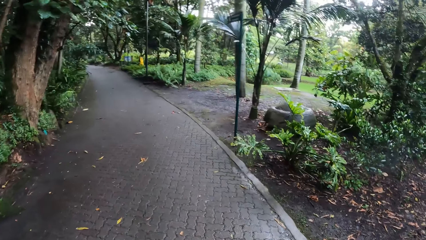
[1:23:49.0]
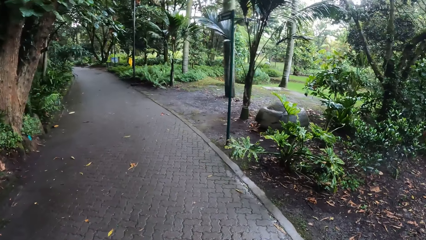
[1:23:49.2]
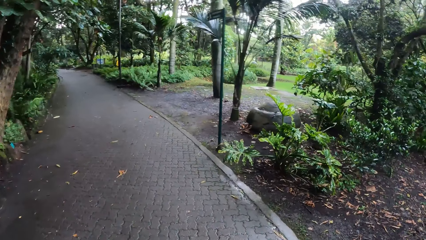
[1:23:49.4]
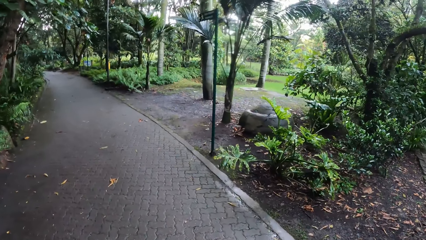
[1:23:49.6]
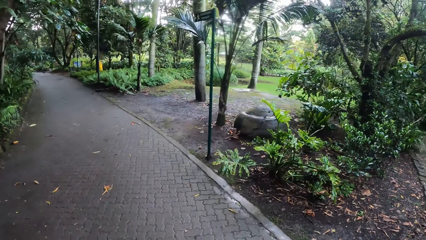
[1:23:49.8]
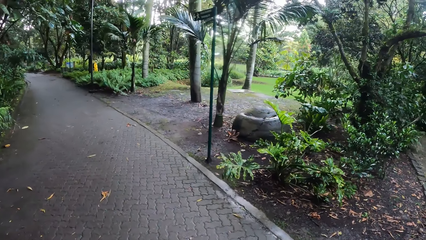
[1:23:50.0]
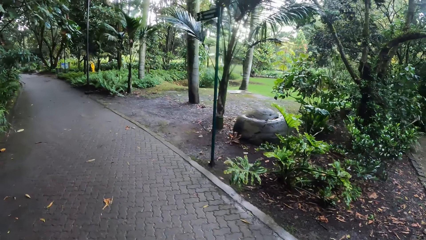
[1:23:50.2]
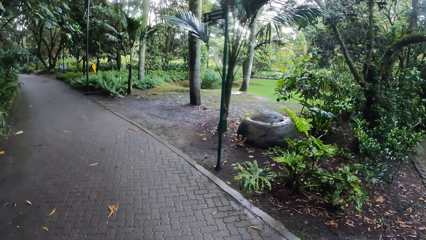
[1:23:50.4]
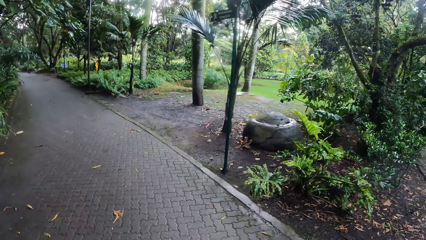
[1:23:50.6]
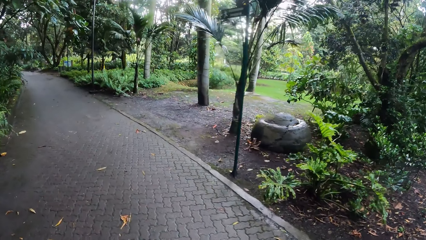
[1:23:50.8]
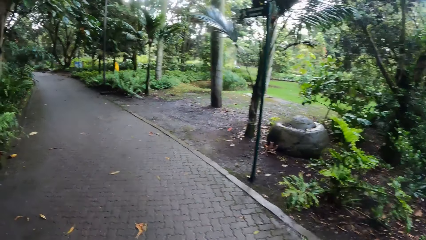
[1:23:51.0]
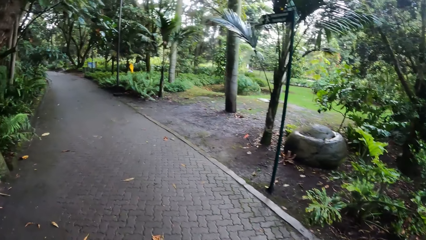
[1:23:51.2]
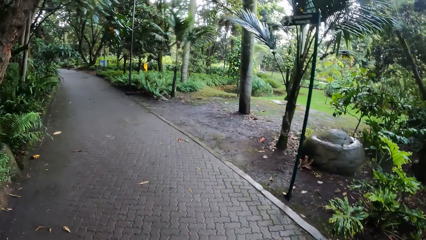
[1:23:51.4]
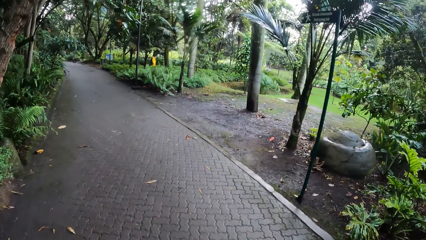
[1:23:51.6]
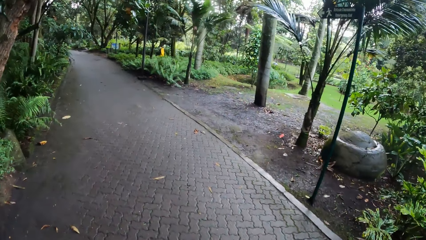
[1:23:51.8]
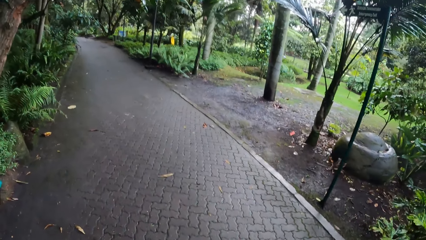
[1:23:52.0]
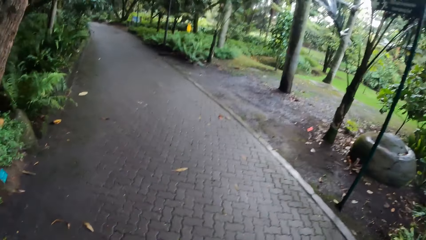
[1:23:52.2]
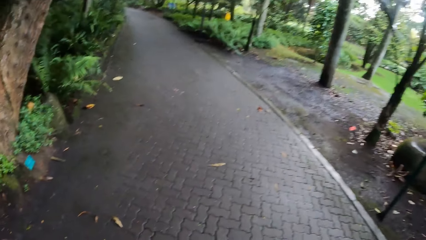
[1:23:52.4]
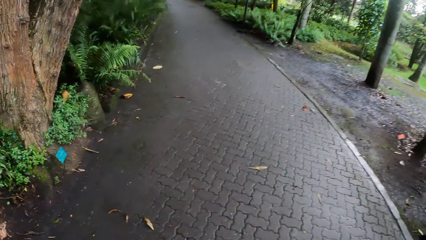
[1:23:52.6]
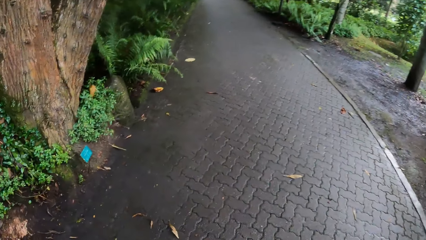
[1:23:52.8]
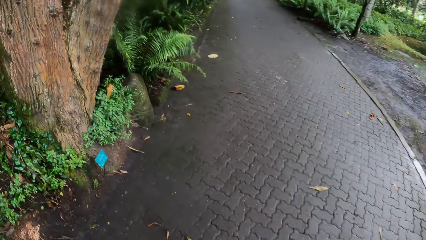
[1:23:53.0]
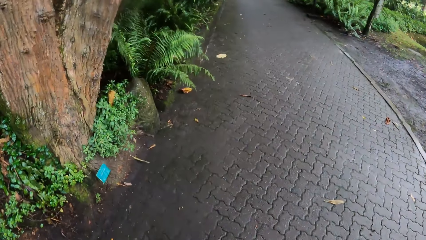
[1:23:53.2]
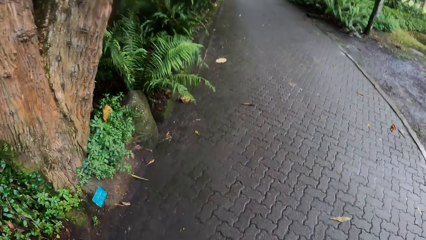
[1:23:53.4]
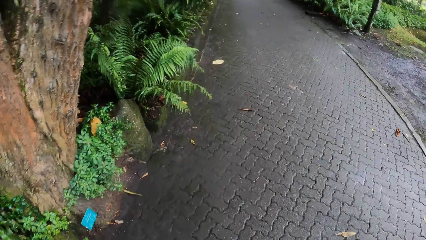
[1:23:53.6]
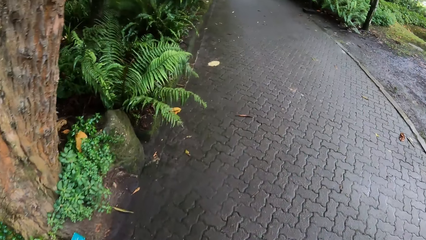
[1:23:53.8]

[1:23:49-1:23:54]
The camera wearer walks.

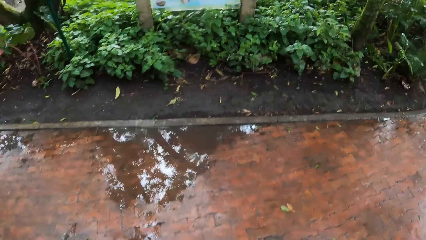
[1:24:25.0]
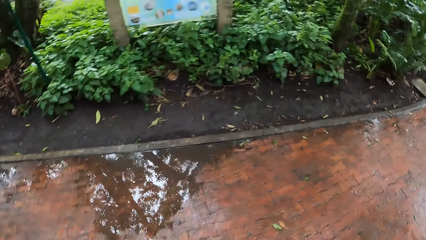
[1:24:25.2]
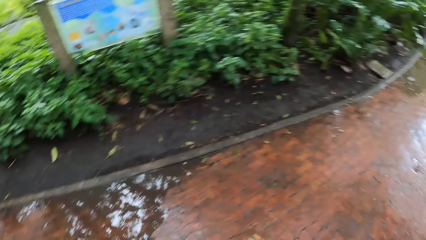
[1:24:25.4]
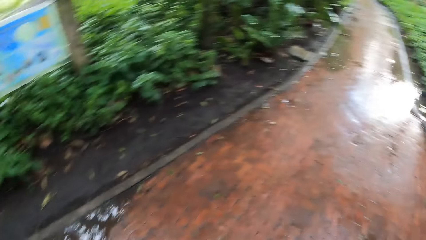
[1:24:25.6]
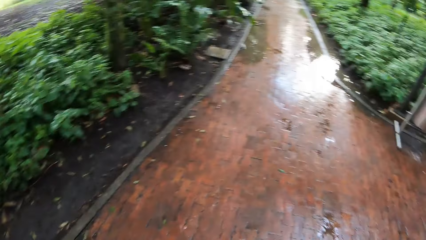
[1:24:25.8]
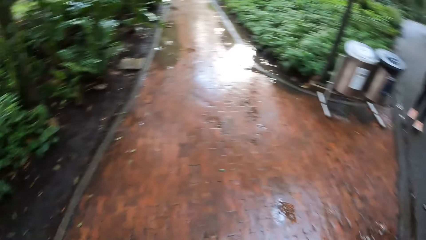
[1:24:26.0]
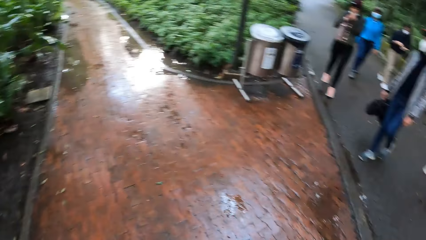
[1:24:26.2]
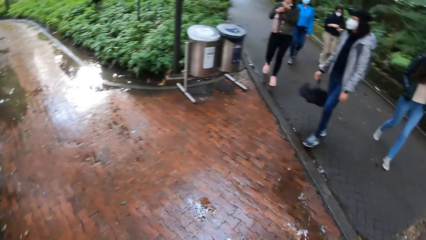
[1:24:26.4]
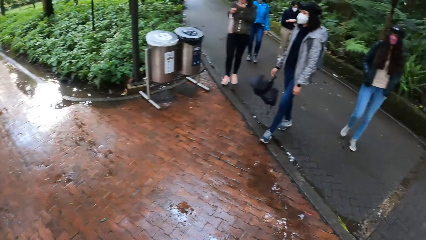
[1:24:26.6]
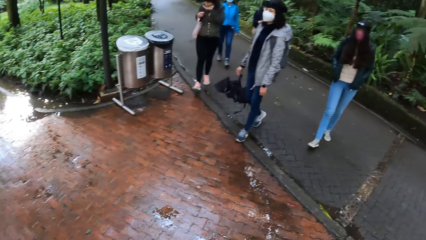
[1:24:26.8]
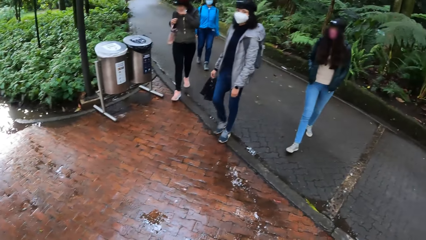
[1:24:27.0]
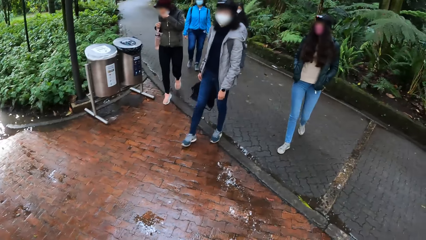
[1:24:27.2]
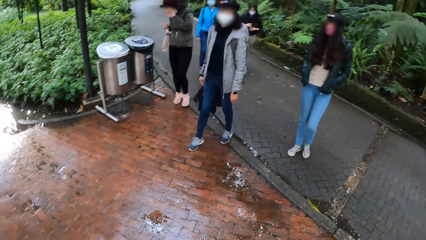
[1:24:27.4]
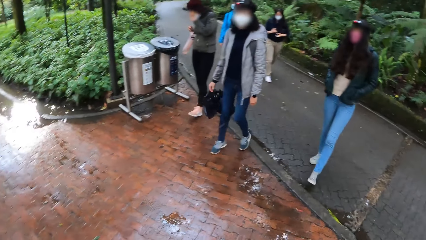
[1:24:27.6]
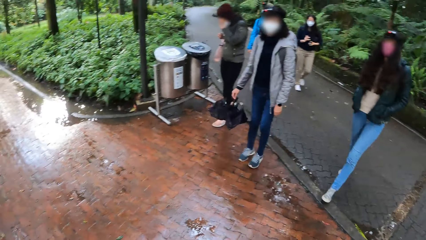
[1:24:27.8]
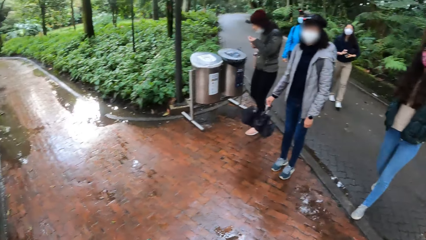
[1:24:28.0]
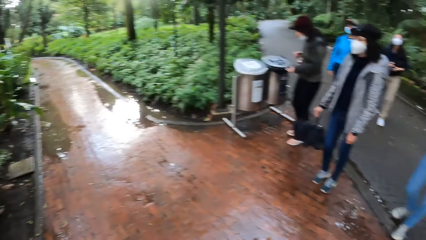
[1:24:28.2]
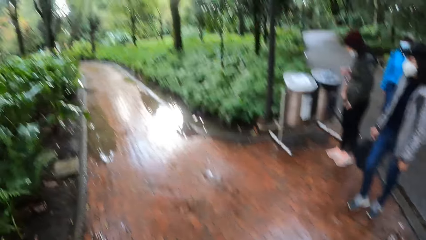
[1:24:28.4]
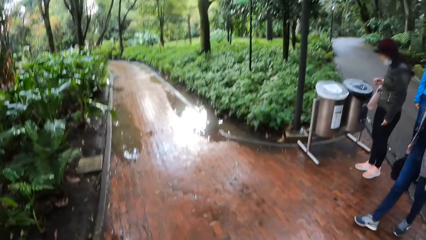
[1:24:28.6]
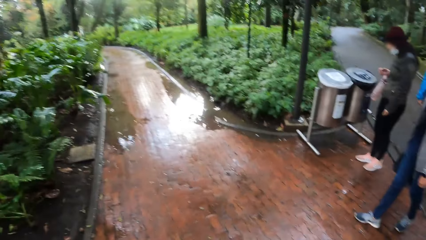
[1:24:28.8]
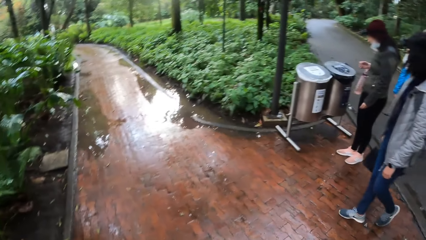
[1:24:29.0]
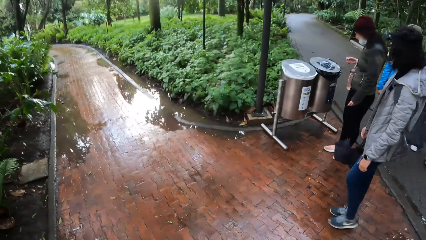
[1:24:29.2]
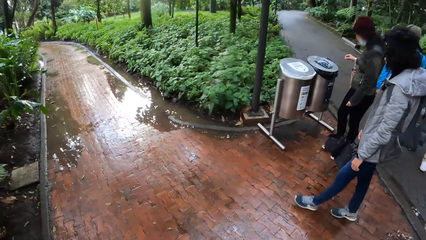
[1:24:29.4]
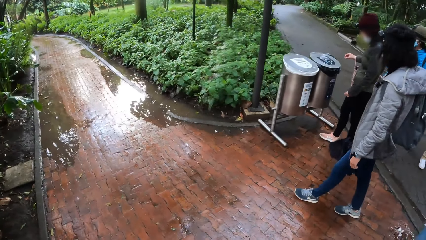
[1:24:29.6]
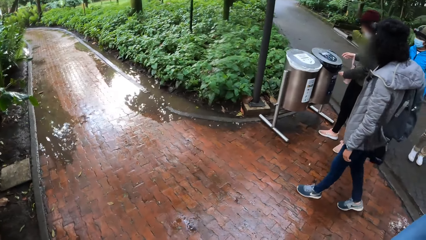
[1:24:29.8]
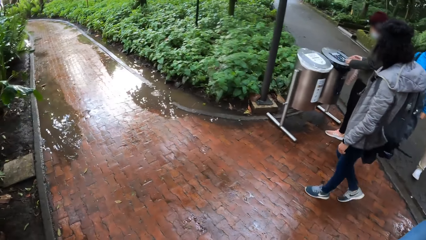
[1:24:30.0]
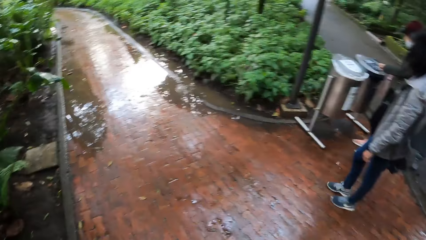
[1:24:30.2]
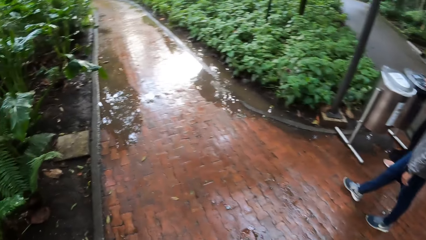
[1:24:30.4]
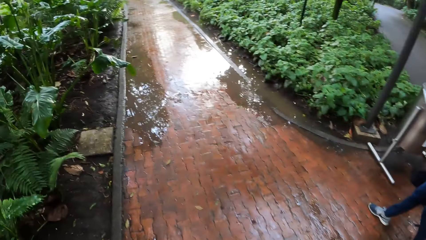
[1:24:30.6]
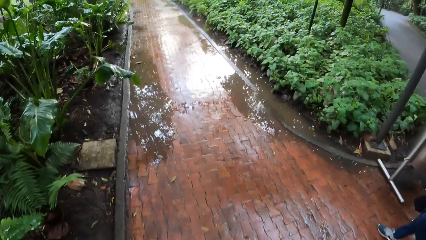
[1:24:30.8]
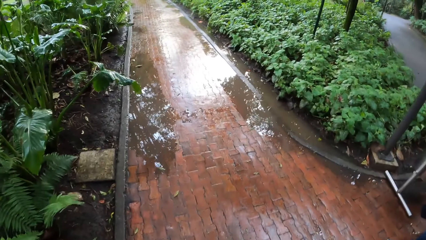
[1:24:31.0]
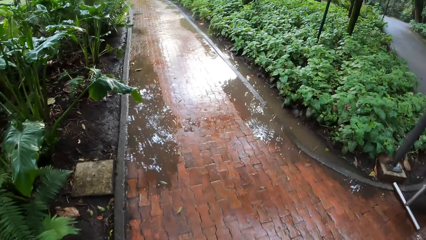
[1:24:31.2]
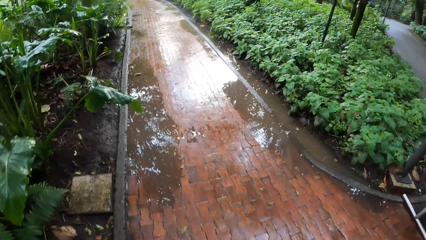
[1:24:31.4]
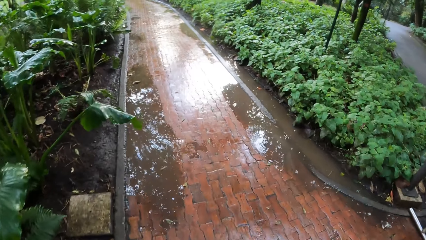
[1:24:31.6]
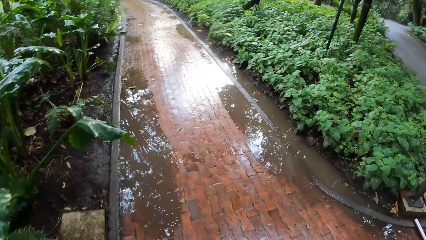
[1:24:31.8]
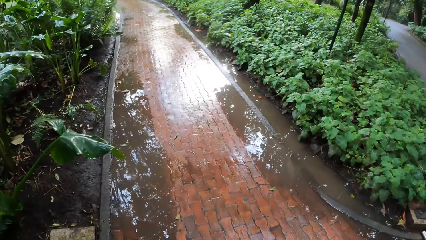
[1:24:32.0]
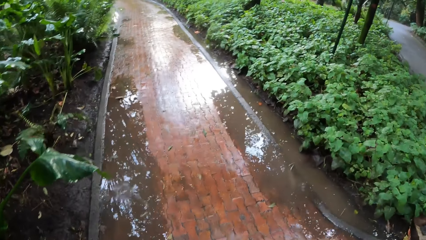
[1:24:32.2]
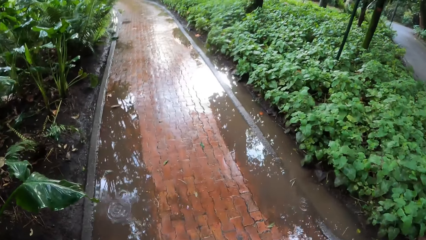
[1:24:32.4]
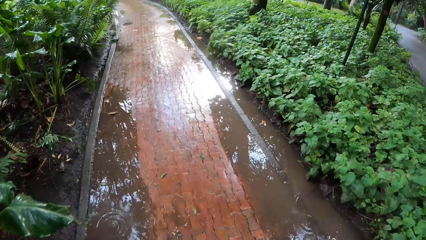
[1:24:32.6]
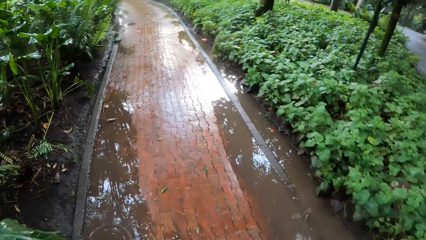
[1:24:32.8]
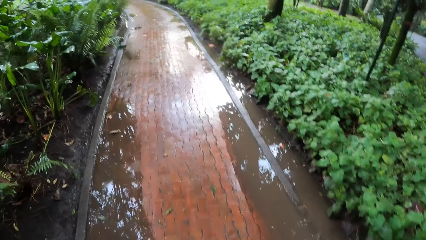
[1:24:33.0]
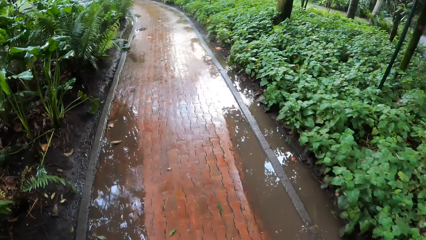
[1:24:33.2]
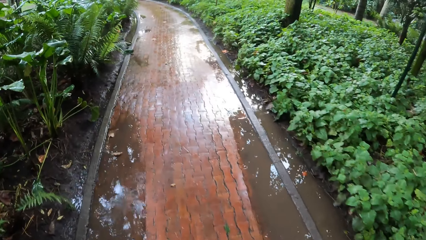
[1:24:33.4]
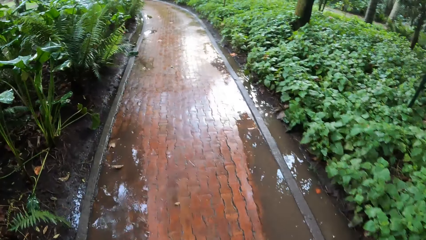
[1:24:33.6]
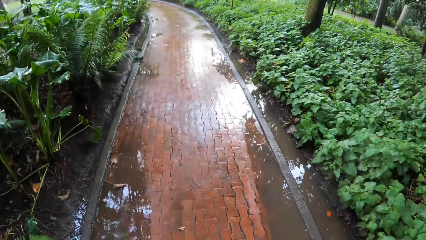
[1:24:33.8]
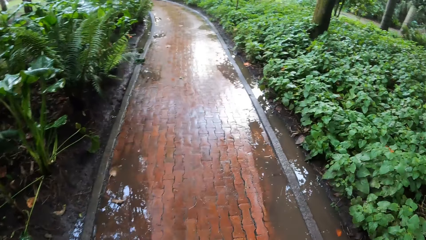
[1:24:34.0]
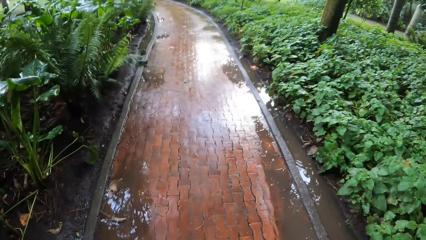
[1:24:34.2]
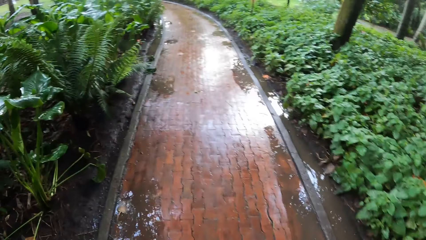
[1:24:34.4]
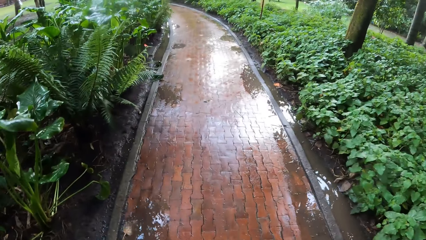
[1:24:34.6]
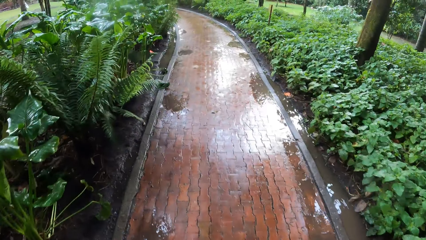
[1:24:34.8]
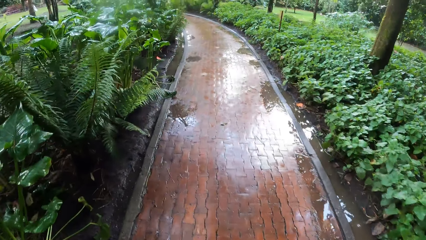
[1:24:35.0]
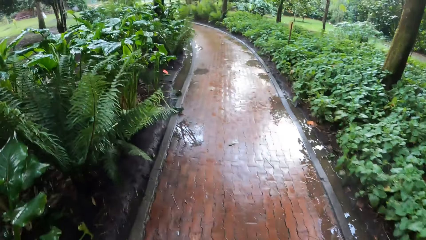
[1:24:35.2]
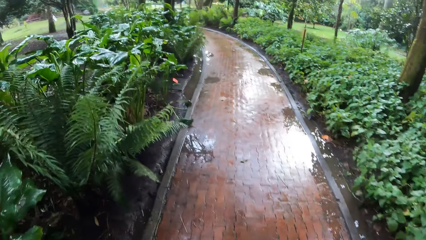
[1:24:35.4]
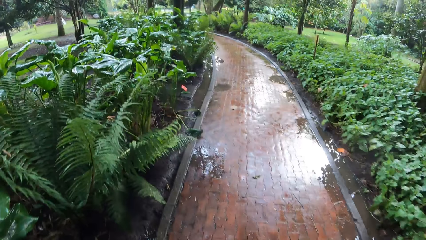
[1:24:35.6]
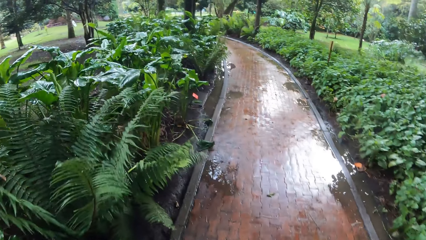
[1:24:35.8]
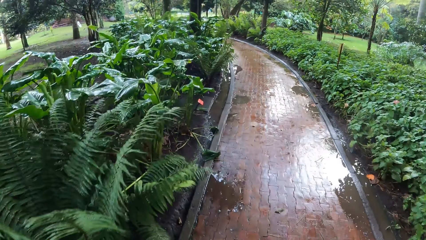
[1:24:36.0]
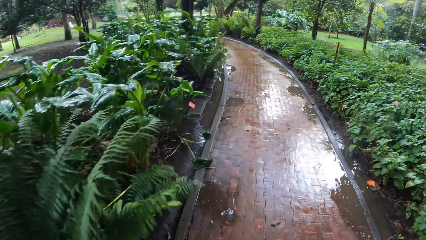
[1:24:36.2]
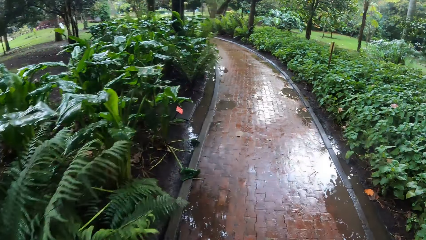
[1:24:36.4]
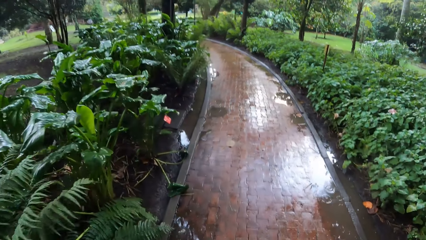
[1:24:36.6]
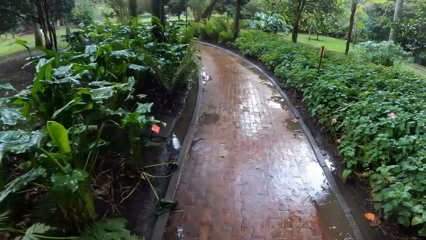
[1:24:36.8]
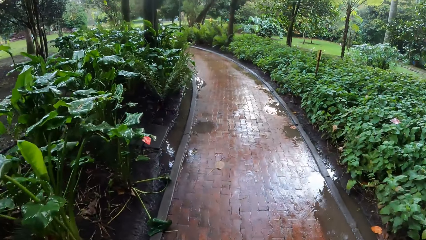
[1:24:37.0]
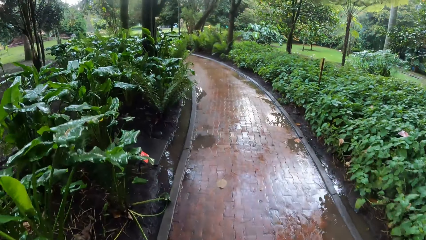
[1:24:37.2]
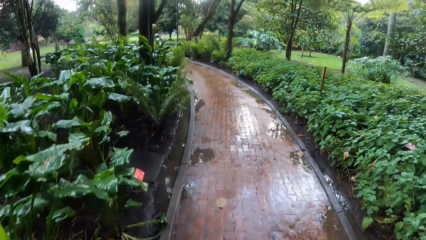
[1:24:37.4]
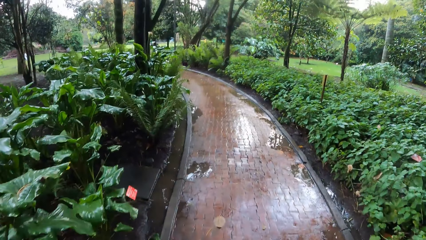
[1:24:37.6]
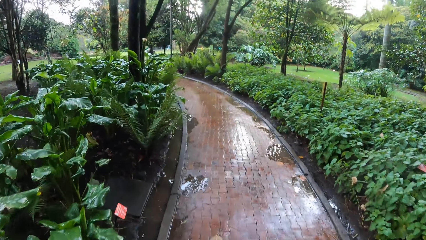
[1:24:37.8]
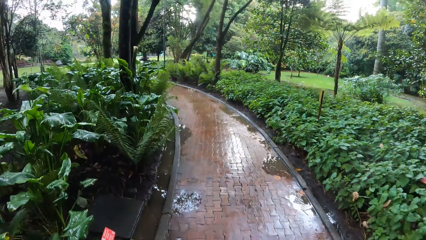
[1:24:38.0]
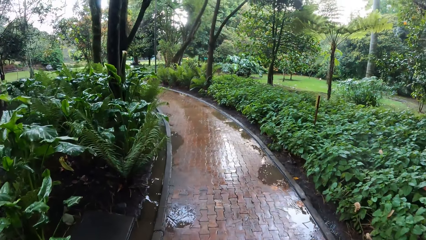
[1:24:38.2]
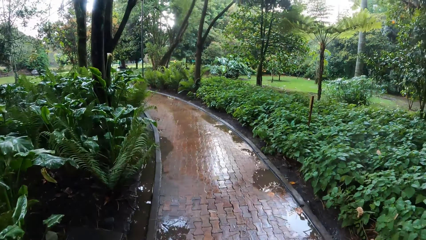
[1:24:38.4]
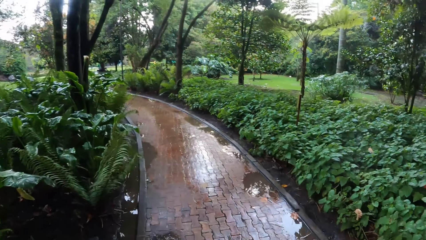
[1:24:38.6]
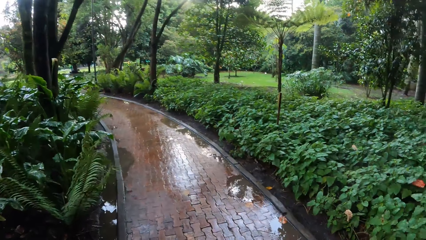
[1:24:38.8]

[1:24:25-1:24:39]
The camera wearer looks around. They walk.
